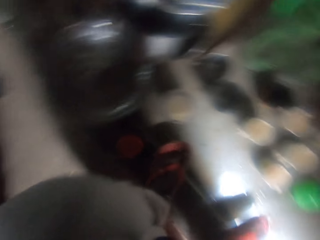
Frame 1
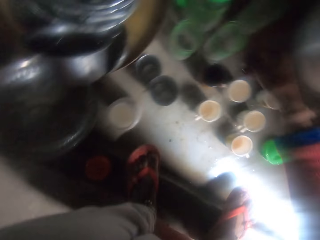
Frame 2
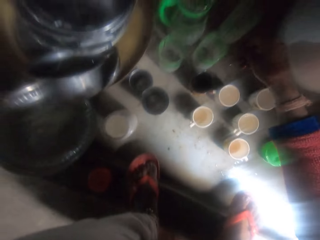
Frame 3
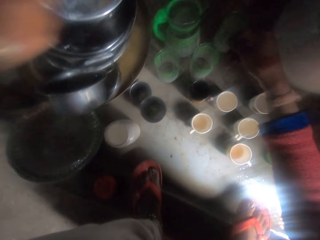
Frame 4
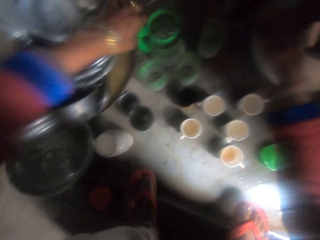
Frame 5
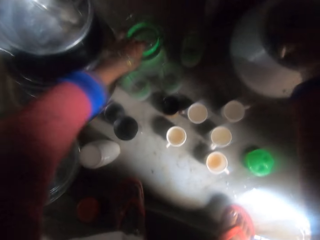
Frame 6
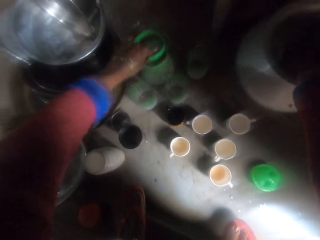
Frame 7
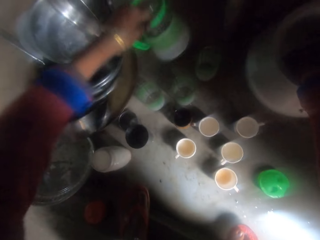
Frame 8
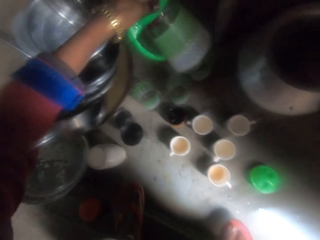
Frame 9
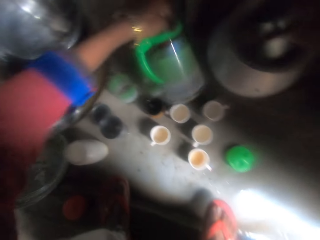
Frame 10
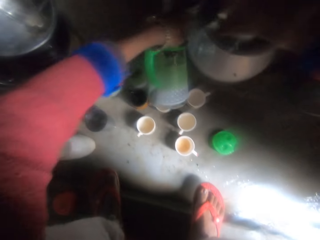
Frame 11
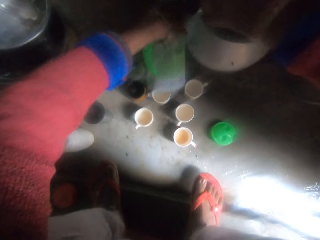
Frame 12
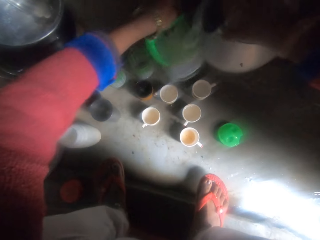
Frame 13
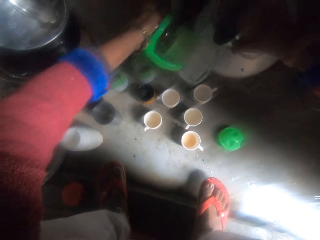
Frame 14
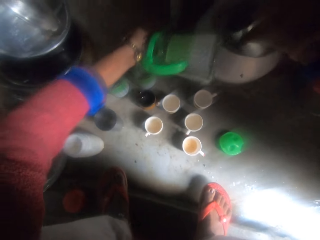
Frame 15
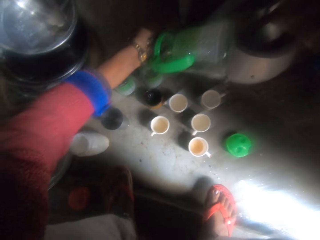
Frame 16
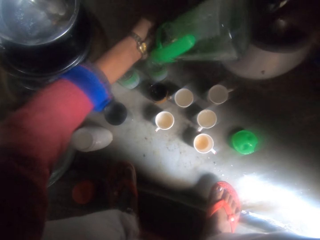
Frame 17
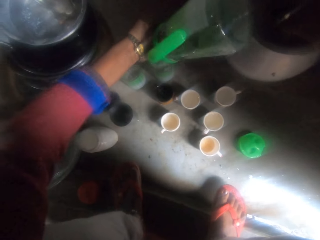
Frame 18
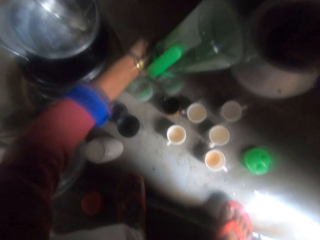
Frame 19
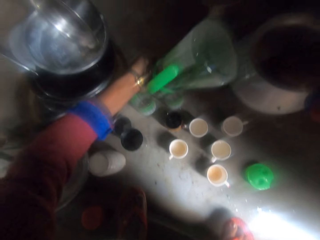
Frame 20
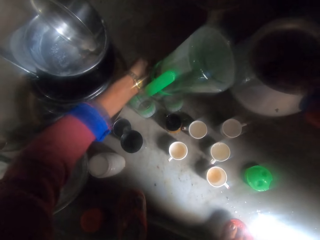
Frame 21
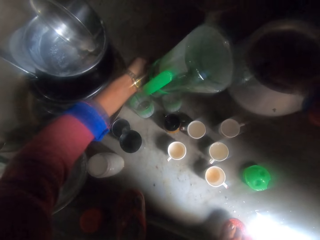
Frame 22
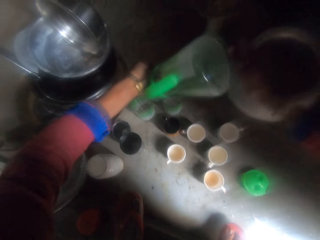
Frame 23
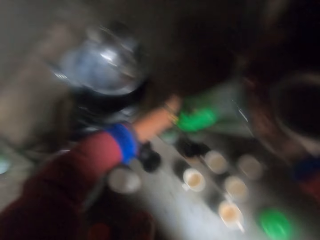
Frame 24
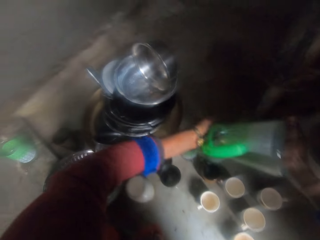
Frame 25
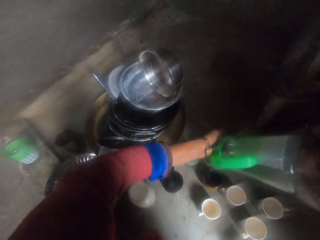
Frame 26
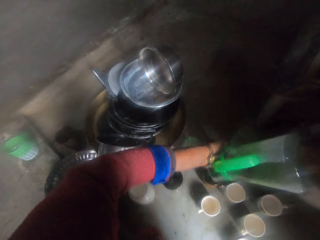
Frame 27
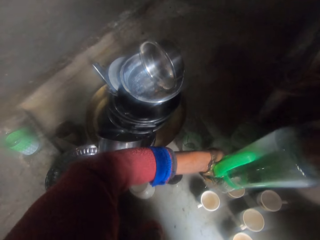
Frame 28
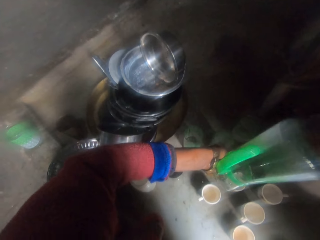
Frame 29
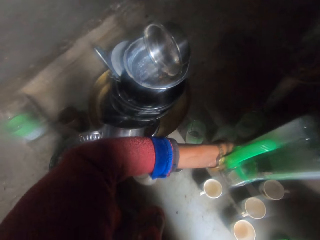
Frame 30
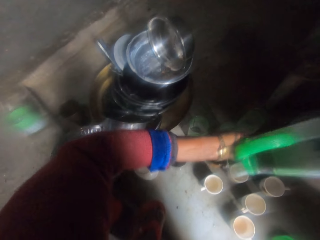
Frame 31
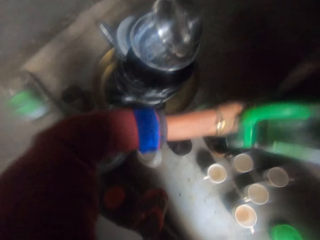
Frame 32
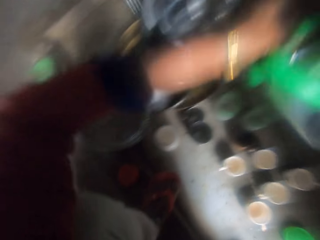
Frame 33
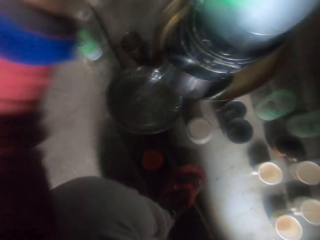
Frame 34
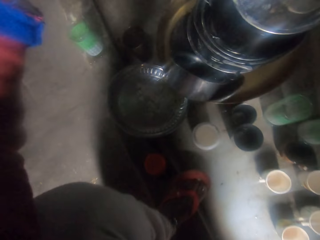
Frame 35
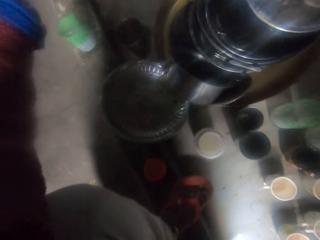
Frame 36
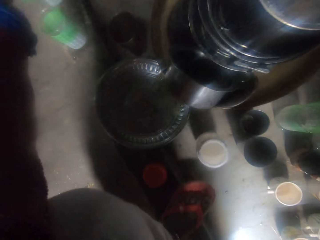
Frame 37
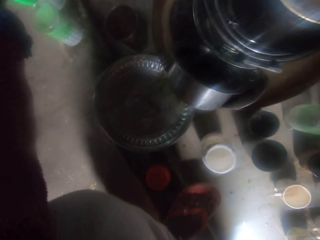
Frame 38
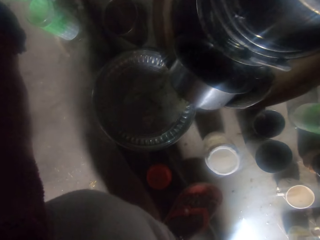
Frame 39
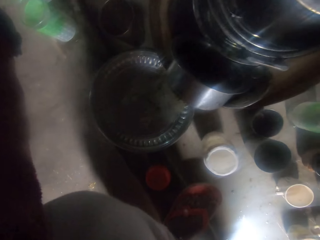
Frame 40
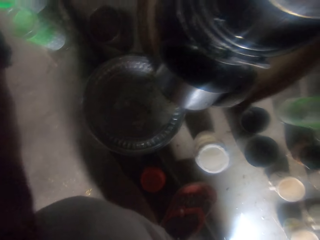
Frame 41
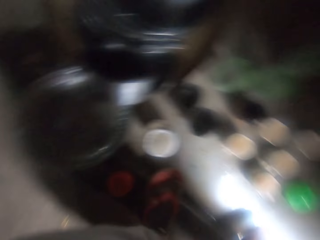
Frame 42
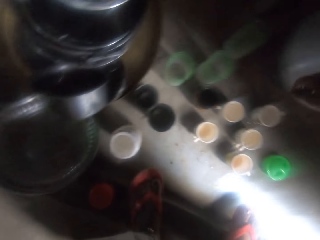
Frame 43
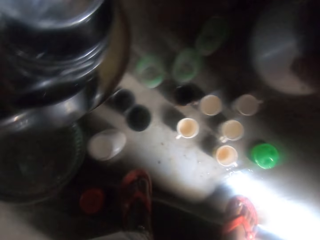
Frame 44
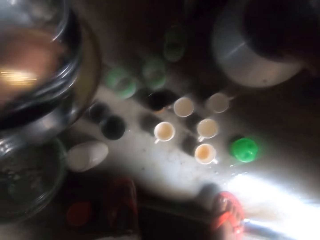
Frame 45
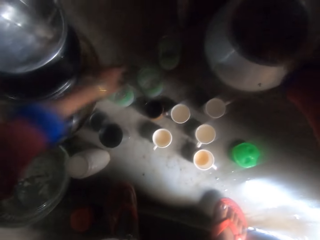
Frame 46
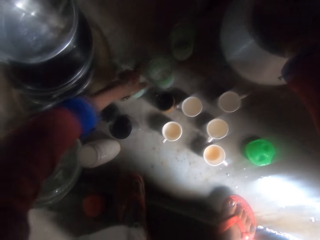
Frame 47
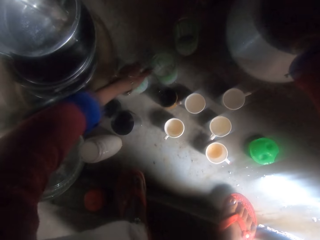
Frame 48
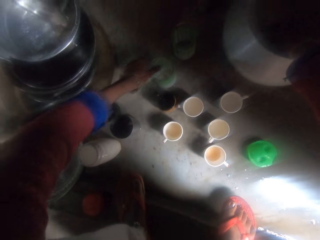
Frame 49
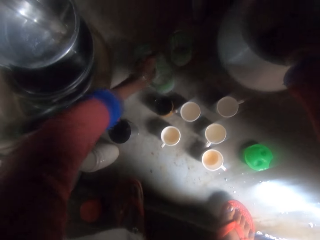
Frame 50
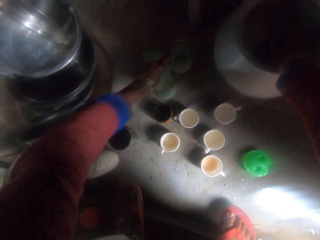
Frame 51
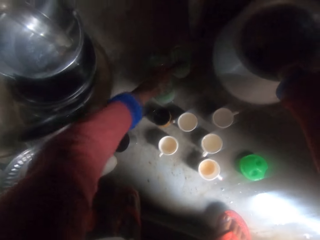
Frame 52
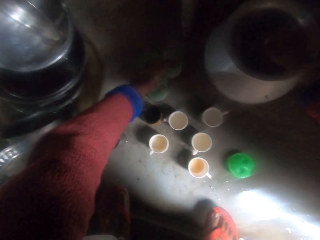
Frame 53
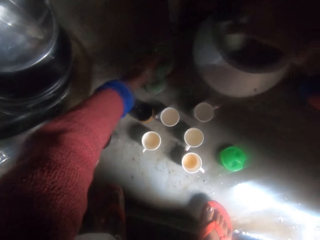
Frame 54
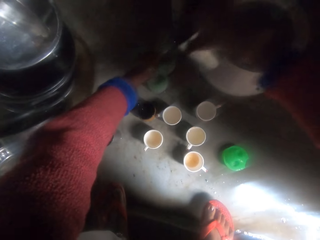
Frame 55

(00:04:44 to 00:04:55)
The camera wearer picks a jug from the floor. They rinse the jug with water from a pot with the cup. They hold the jug. They pour water. They drop the jug on the floor. They hold the jug. They move cups on the floor together. They pick up a glass.

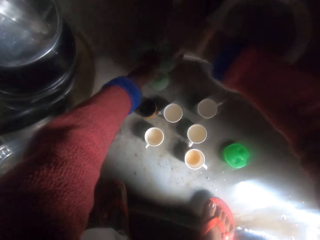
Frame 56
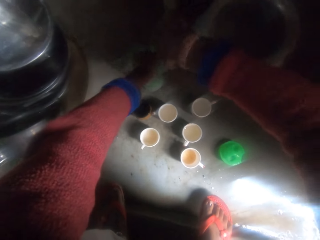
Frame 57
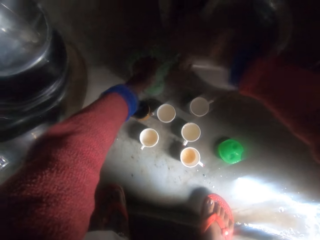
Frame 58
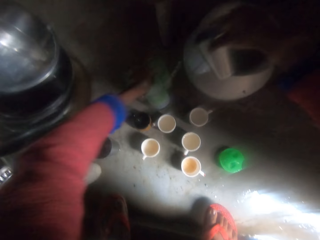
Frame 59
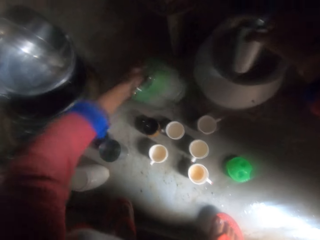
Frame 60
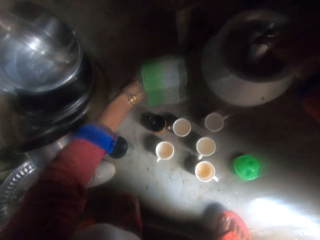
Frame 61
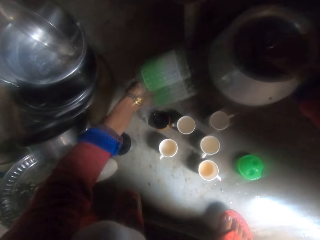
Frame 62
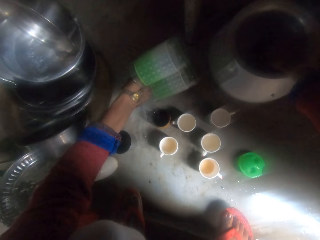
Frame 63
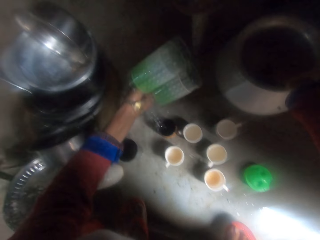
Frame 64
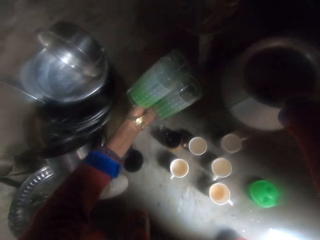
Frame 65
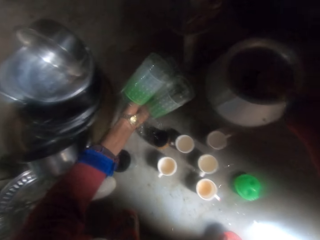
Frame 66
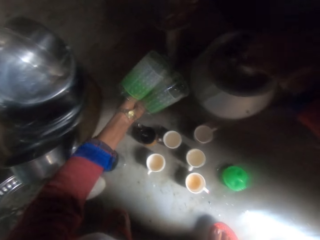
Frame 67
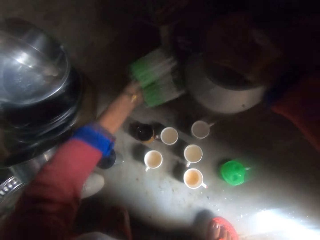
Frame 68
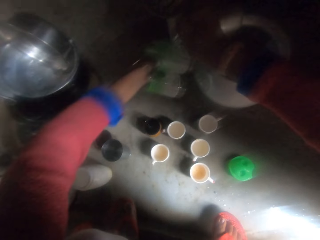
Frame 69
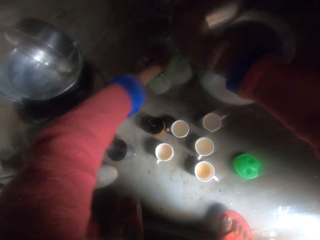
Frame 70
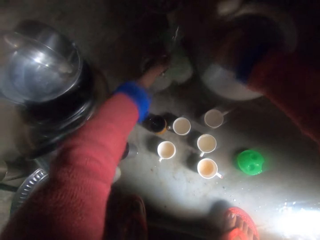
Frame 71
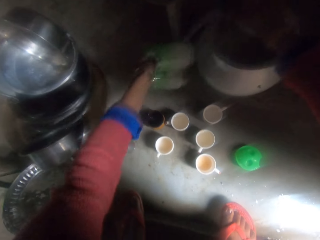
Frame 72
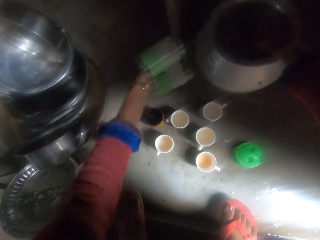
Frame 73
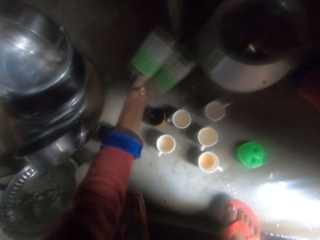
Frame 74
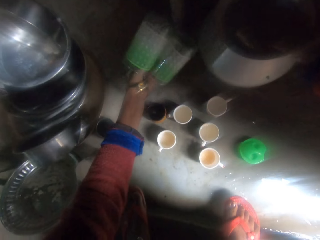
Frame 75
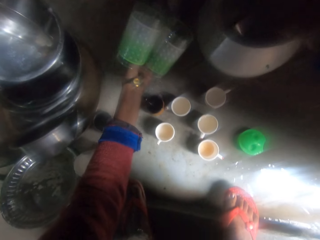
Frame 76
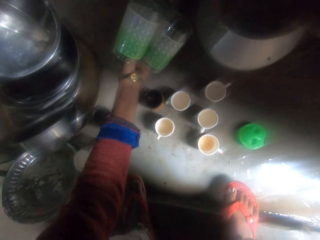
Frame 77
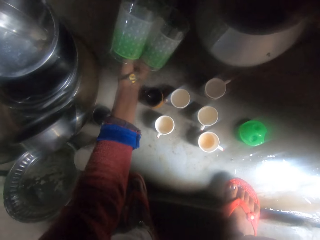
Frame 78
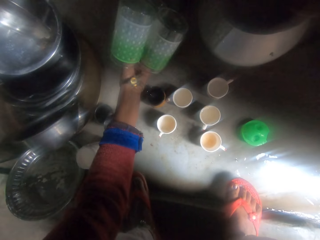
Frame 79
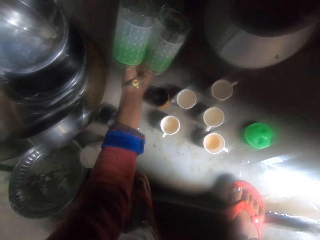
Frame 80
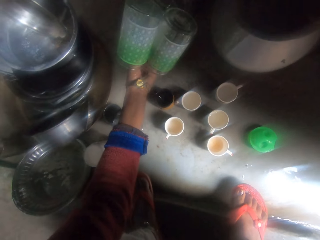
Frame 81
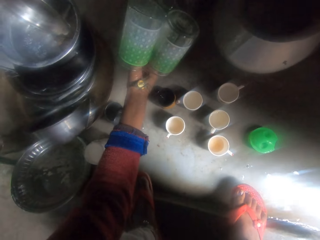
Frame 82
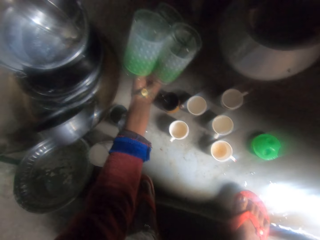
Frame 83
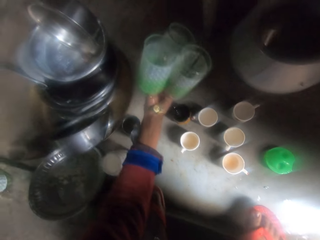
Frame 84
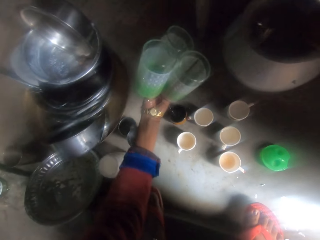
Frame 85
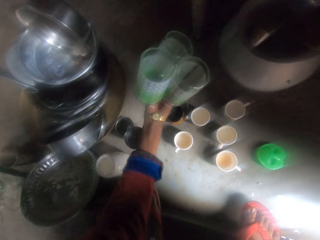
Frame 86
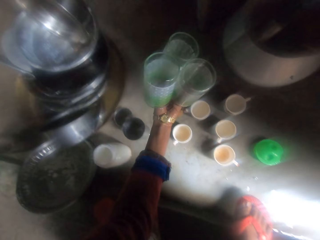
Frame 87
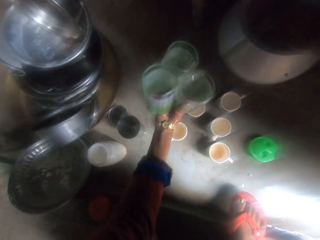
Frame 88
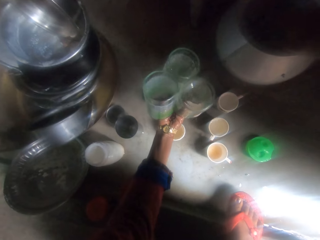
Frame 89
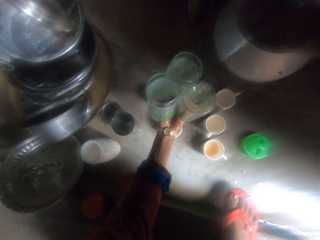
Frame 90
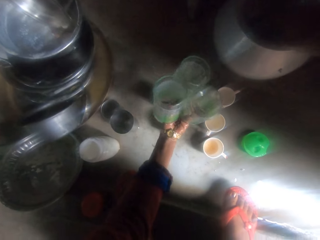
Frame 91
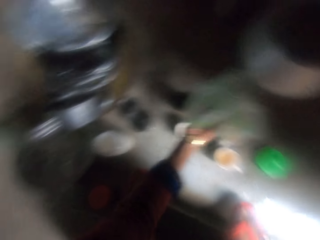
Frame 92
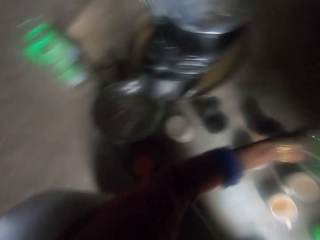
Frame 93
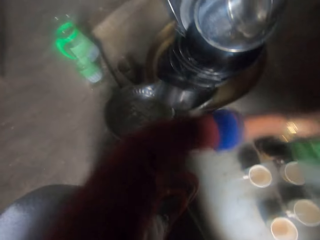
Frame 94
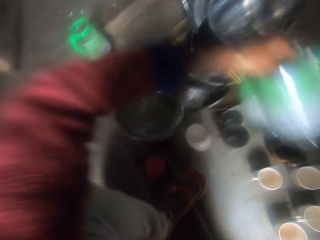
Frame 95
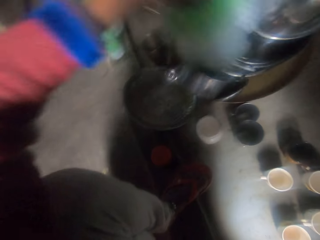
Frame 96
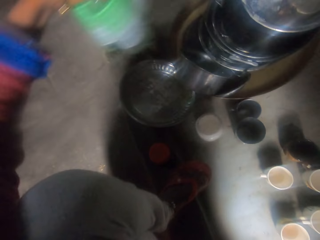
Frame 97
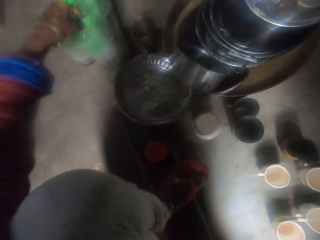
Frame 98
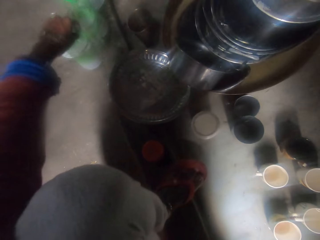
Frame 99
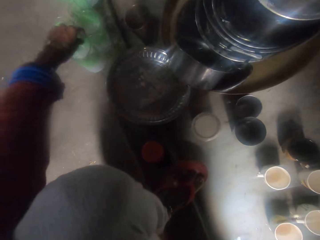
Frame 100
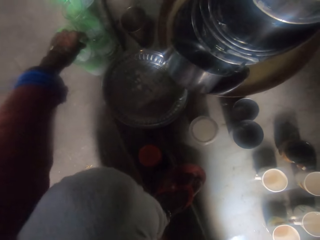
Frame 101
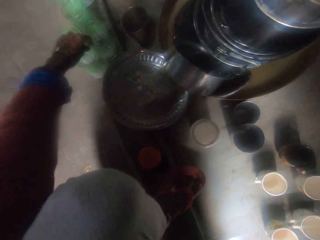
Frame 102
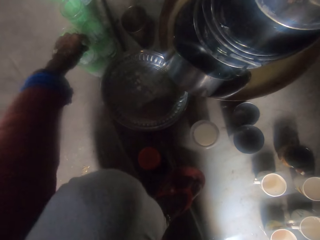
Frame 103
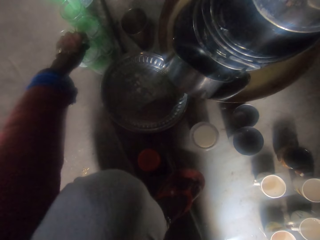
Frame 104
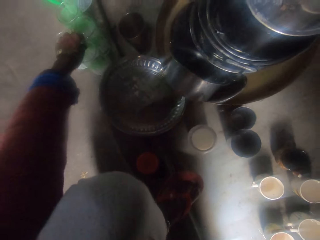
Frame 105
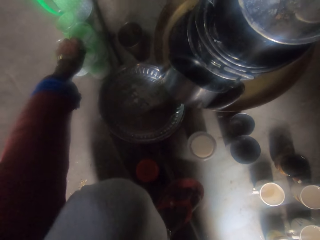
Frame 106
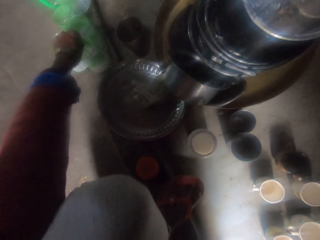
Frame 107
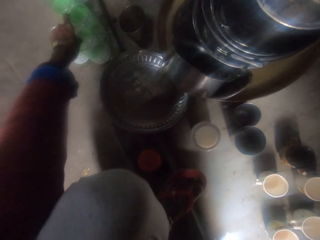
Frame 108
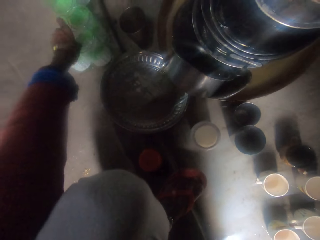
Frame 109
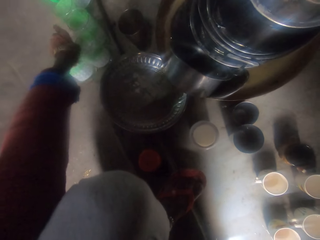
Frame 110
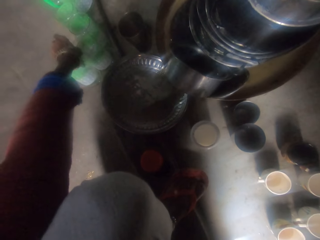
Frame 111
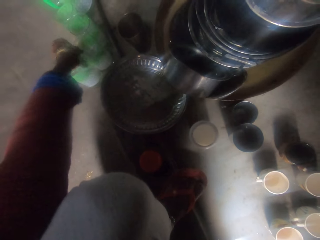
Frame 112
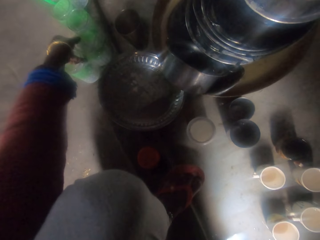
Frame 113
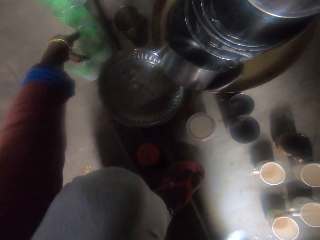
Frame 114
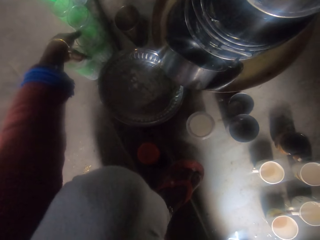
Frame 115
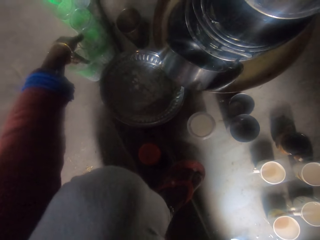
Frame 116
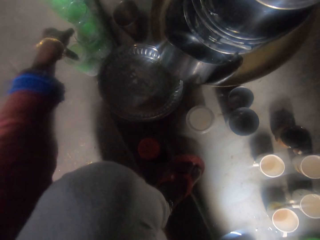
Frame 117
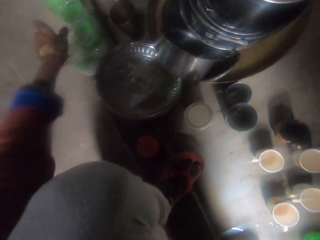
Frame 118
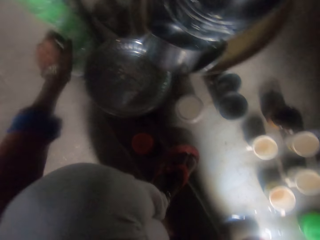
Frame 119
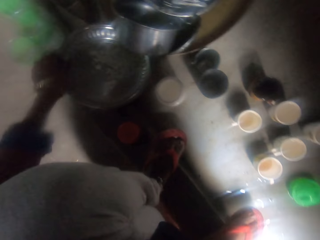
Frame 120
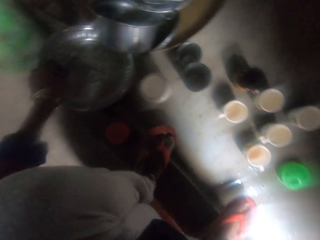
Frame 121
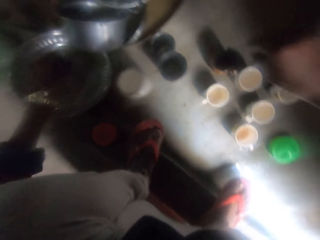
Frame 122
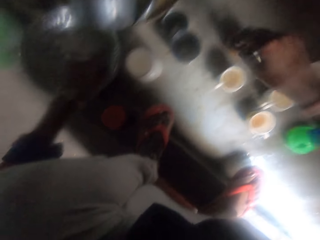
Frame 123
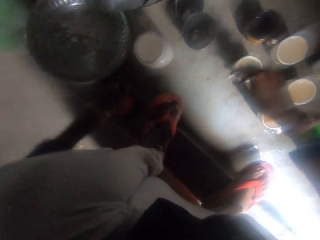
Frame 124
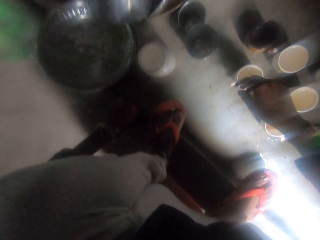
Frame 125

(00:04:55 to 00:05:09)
The camera wearer scoops water. They pour water from the pot with the cup in the cups on the floor. They rinse the cups with water from the pot with the cup. They scoop water with a glass. They pour water in the glass. They turn around. They hold the glass. They drop the cups on the floor. They hold the glass.
